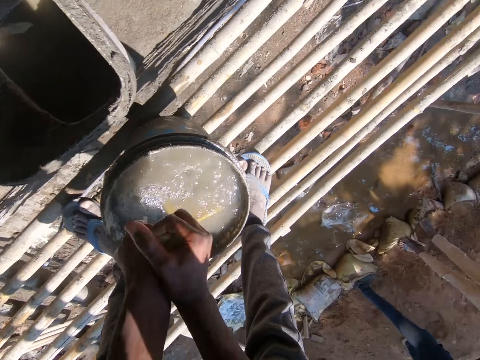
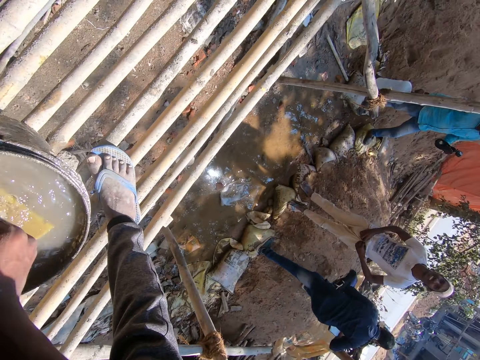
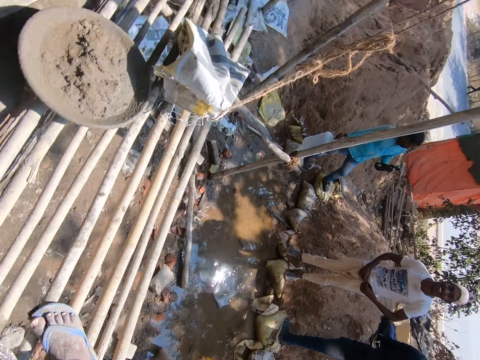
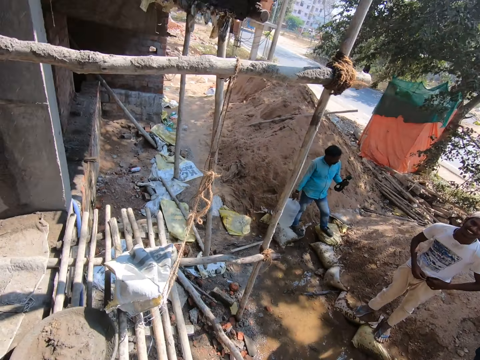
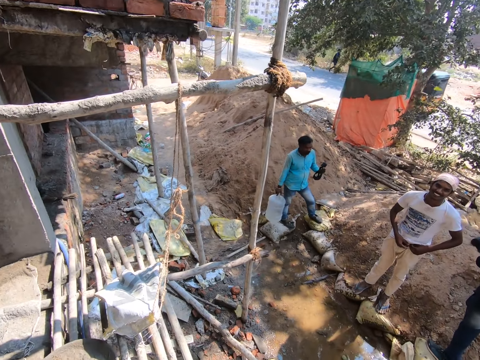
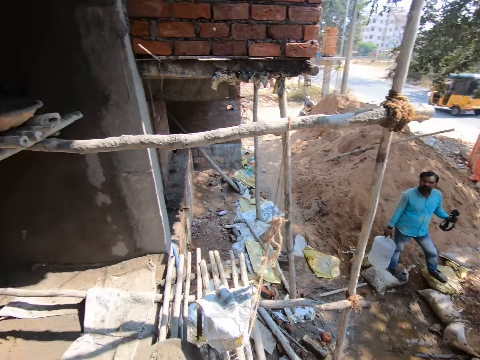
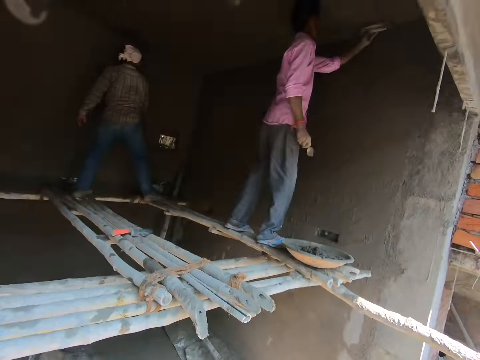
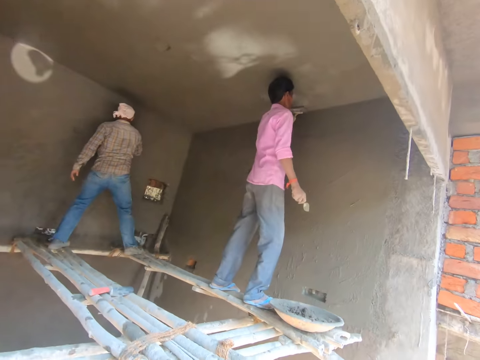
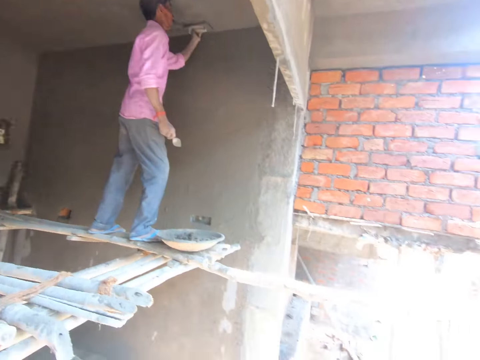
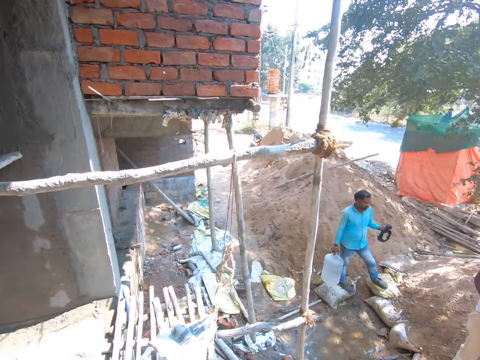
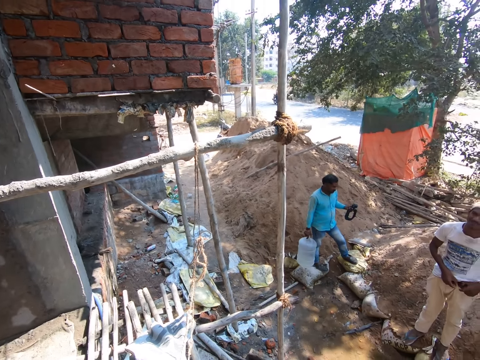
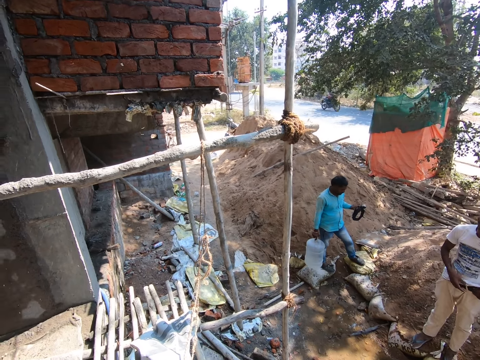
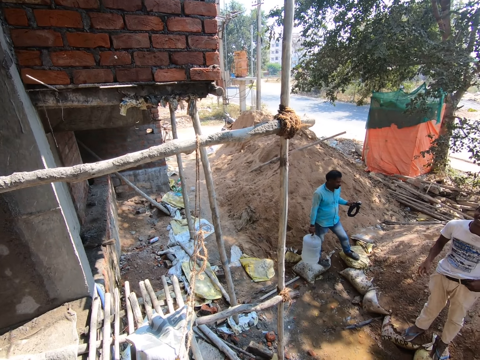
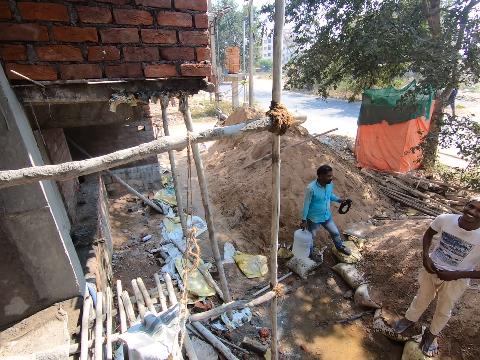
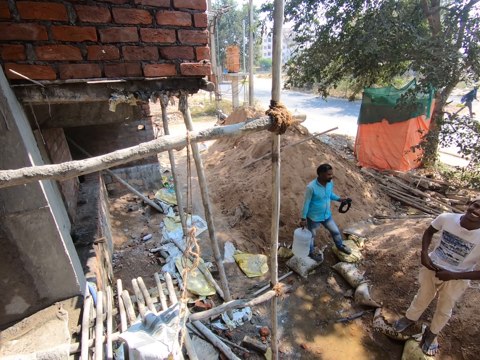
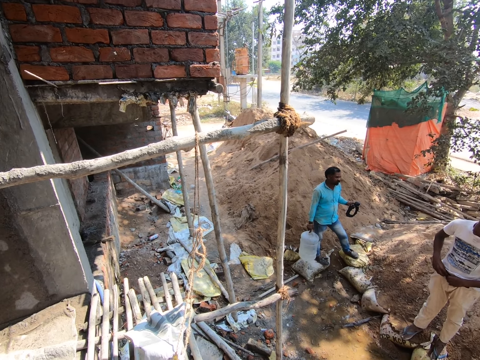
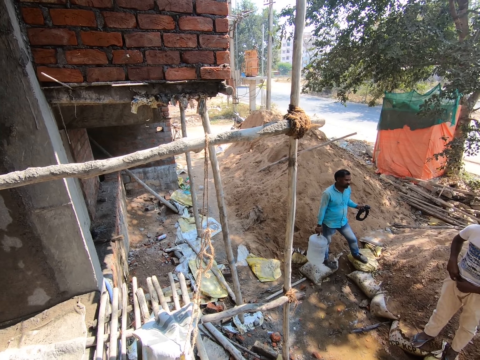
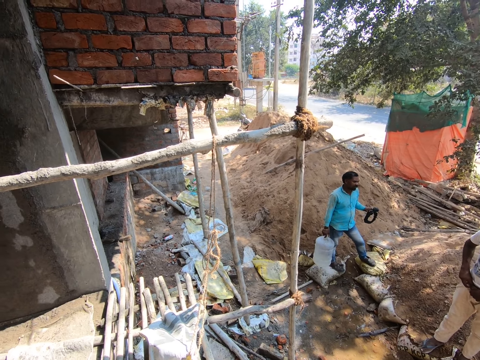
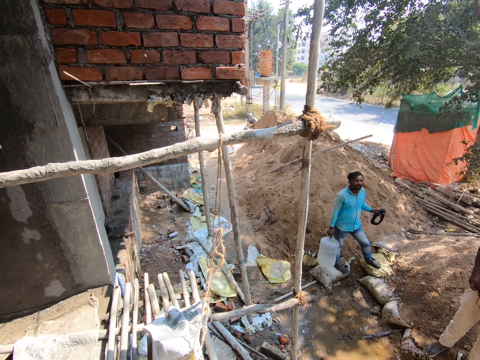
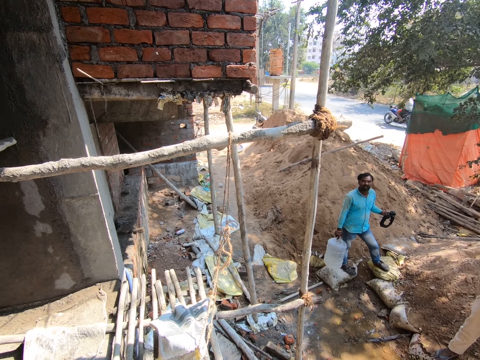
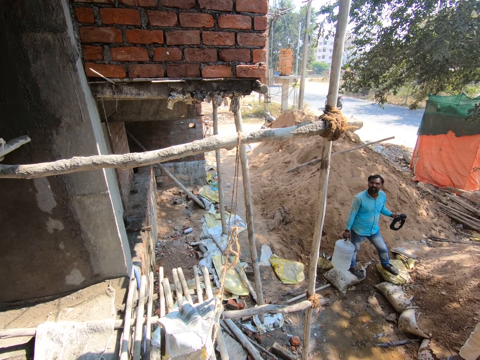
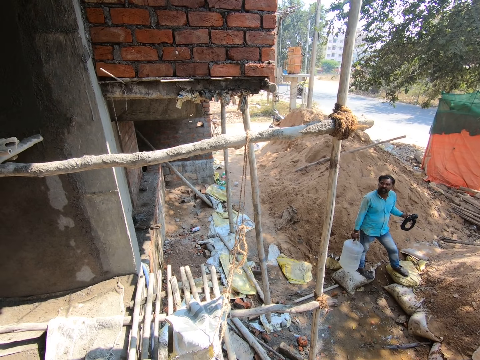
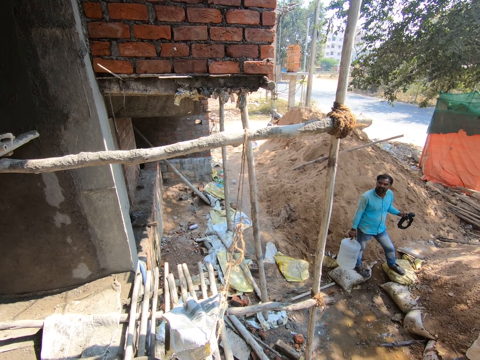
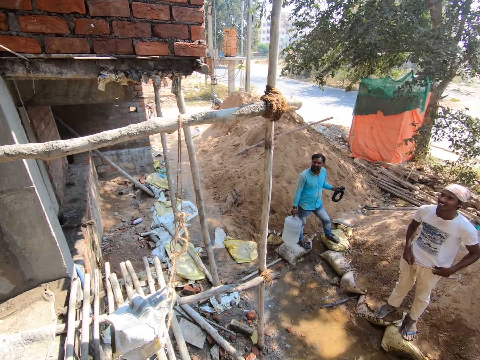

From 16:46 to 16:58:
The camera wearer stares at a man. They turn around and look around. Another man smoothens a wall with a hand float. The camera wearer stares at the first man. The first man moves a hand and adjusts his belt. The camera wearer stares at another man.

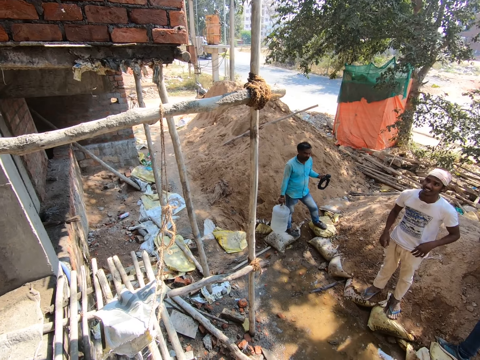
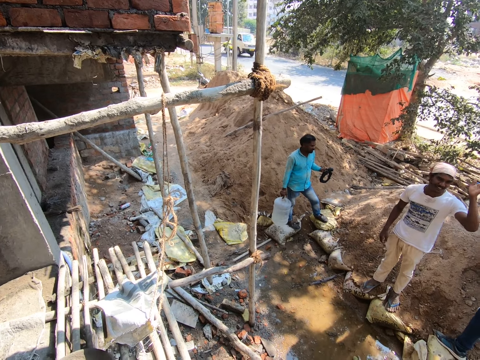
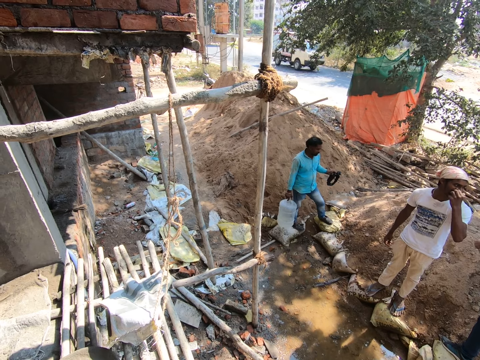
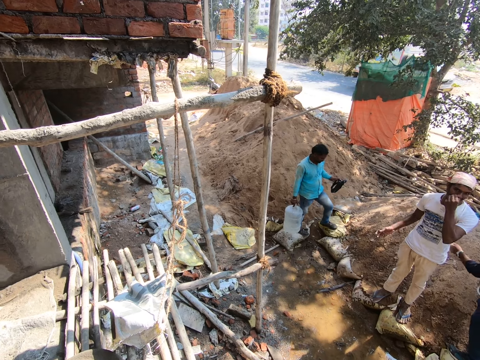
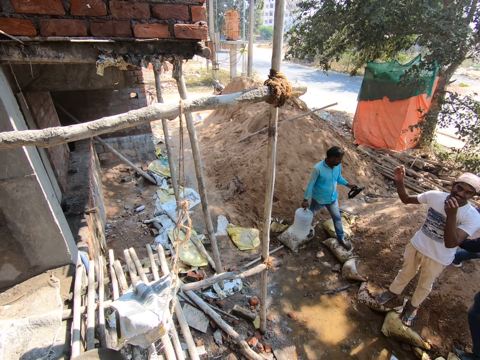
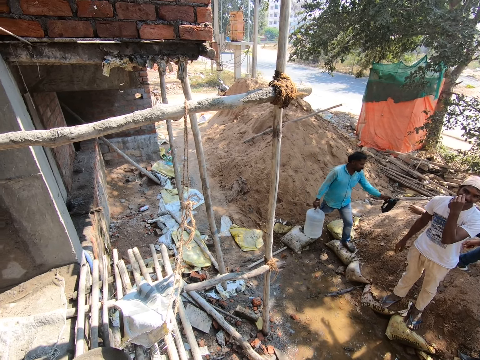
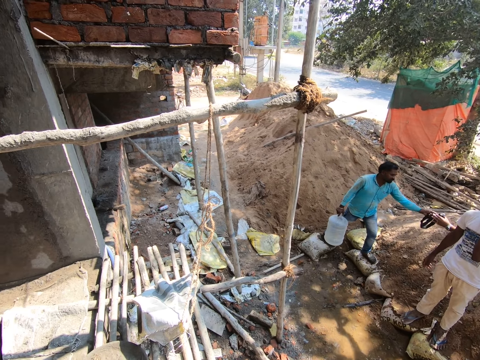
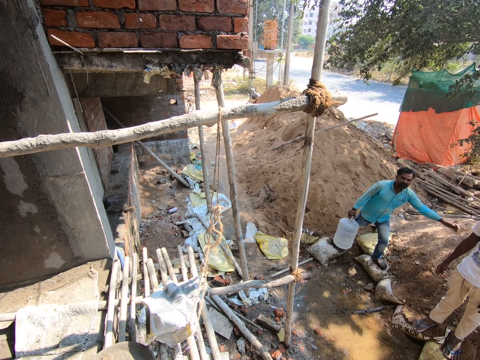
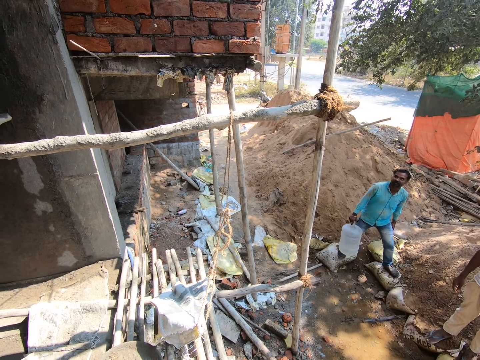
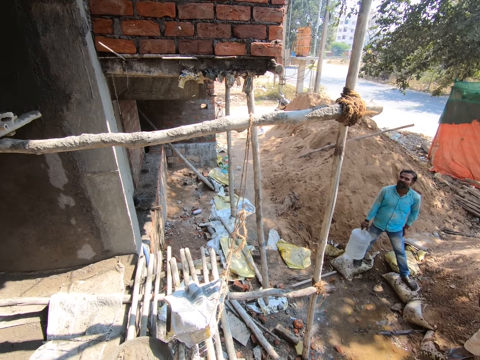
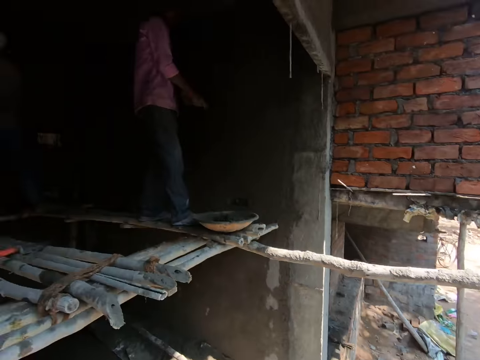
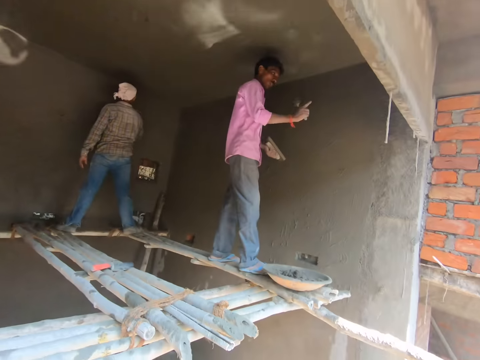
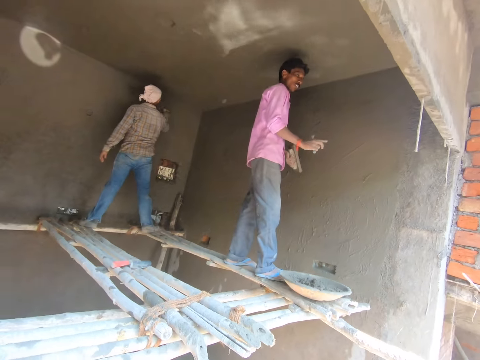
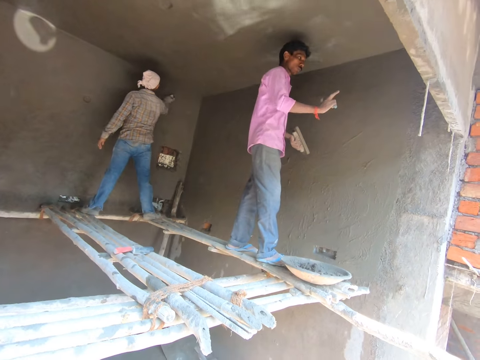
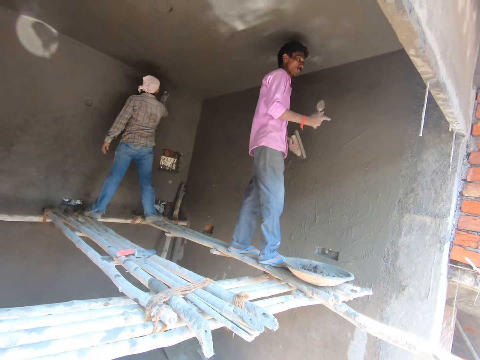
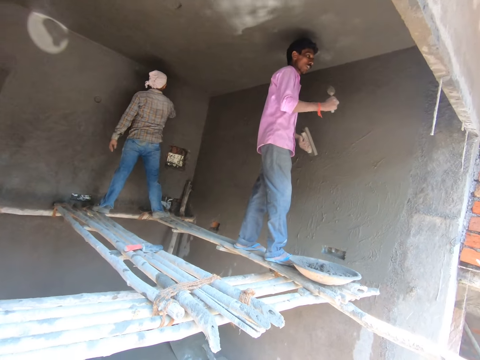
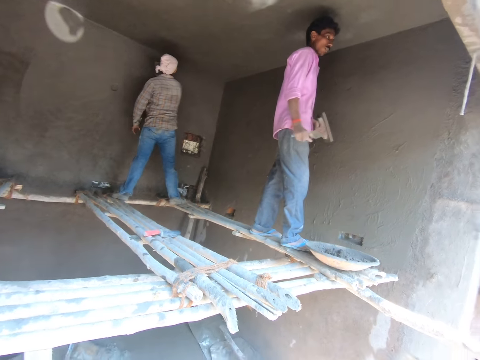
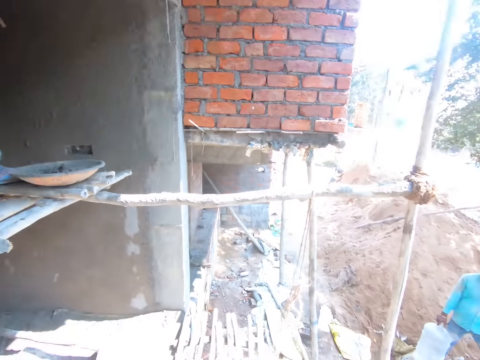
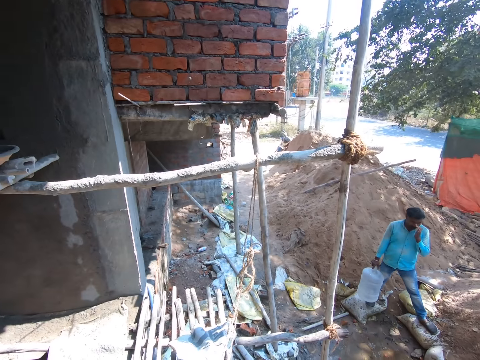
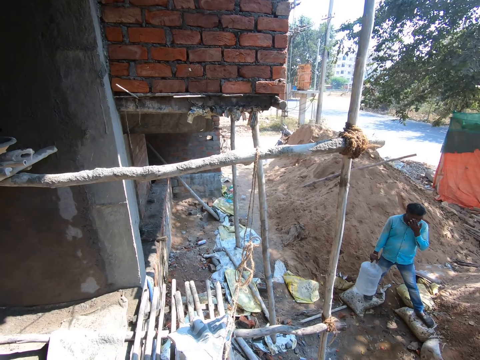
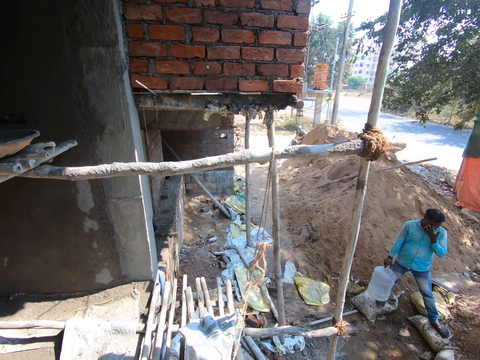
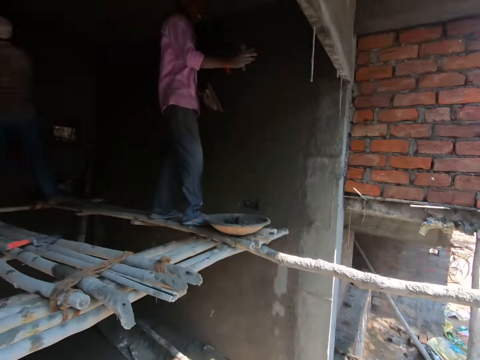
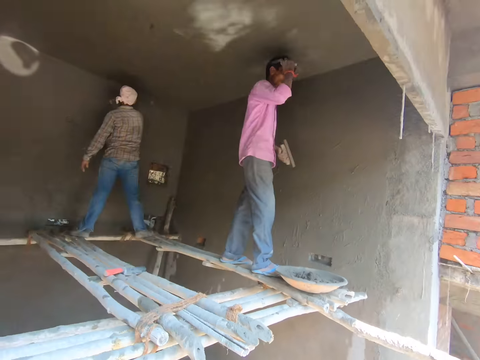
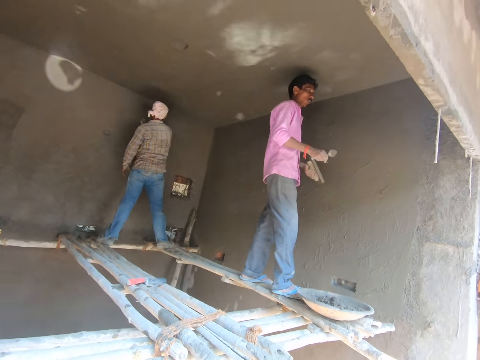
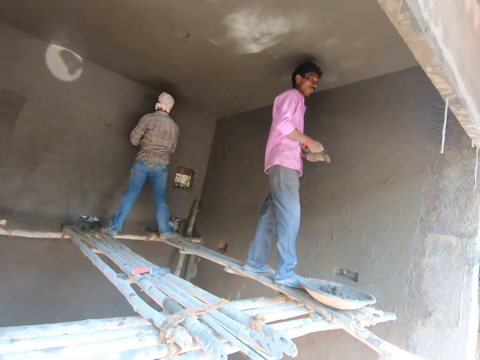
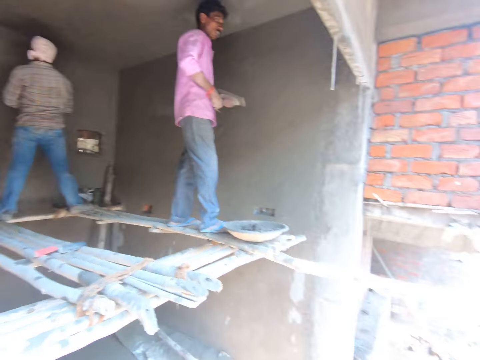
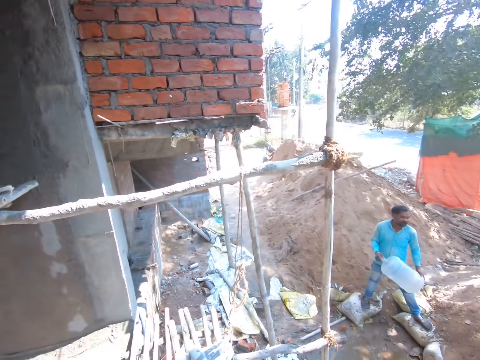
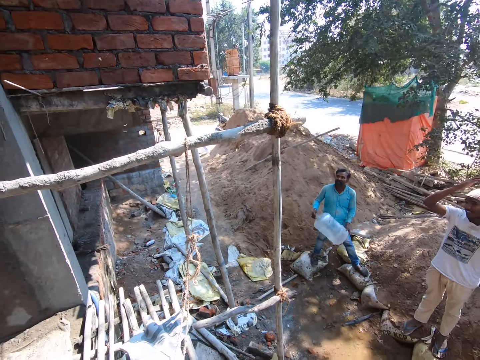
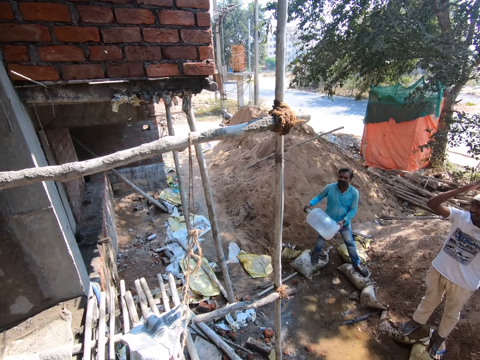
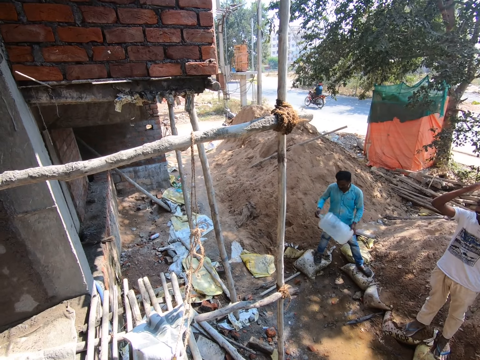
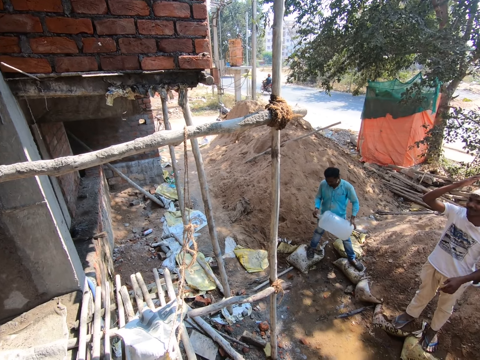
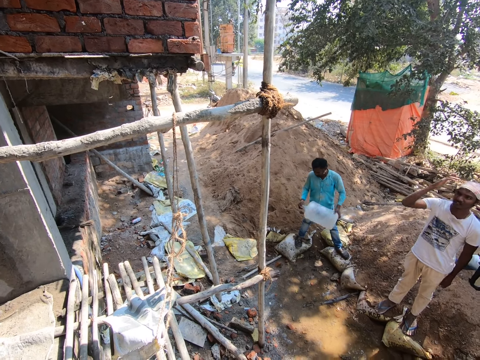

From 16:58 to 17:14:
The camera wearer stares at a man and looks around. The man makes gestures, moves a hand, touches his nose with a hand, and moves a hand. Another man gives something to a third man. The camera wearer turns around. A fourth man points a finger. The camera wearer stares at another man. That man makes gestures. The camera wearer turns around. The third man wipes his eyes with a hand. The fourth man moves a hand. The camera wearer looks around. The third man shakes a water bottle. The camera wearer stares at the third man.
